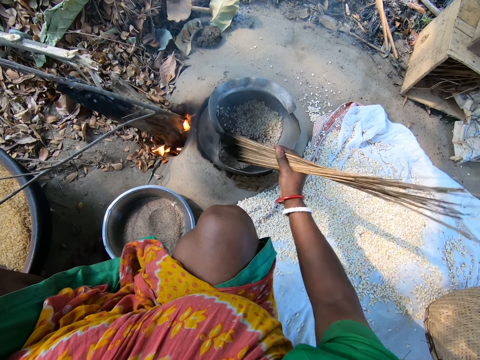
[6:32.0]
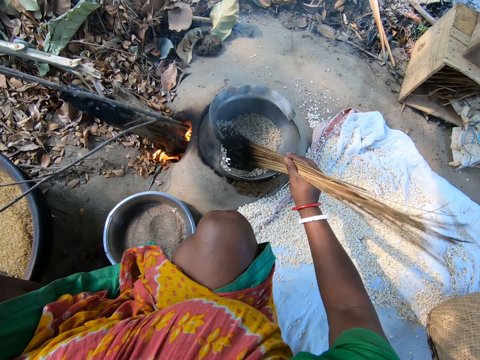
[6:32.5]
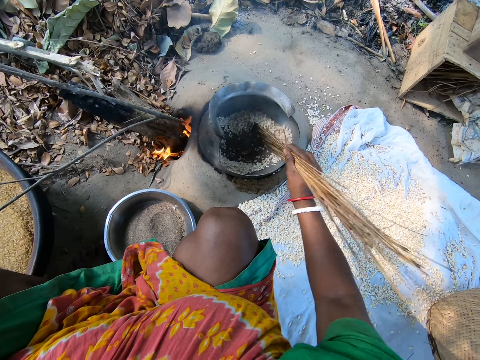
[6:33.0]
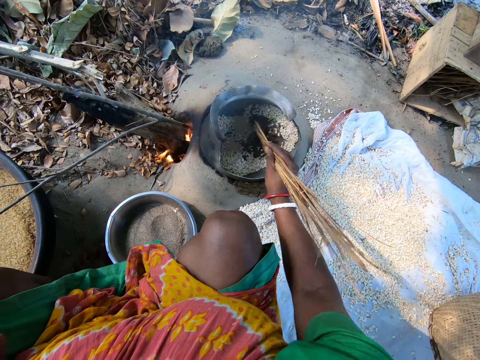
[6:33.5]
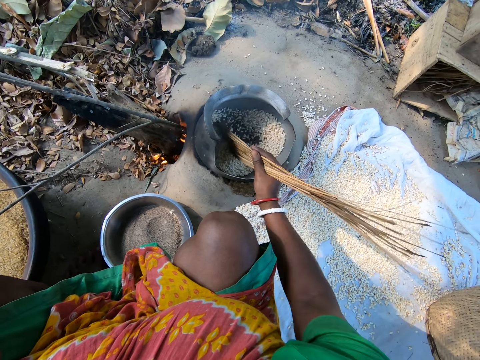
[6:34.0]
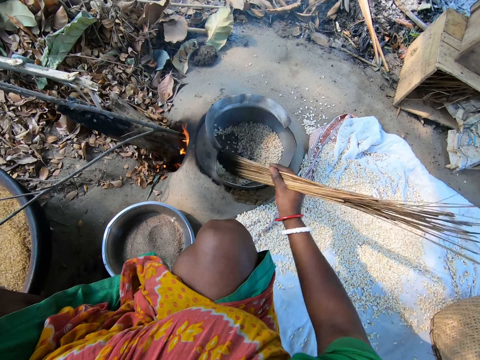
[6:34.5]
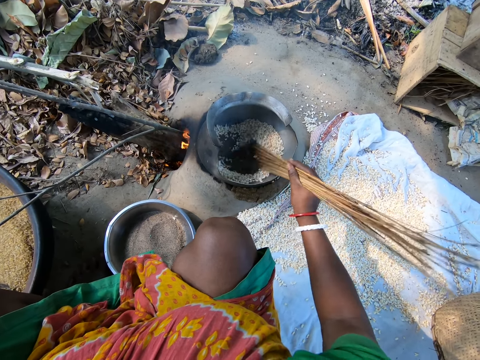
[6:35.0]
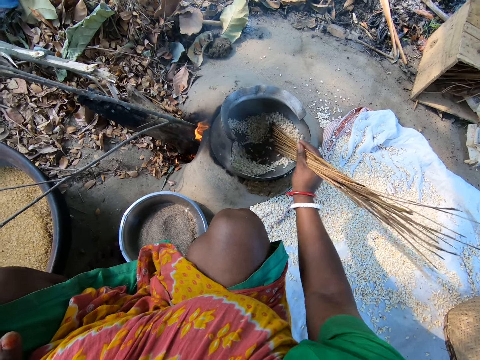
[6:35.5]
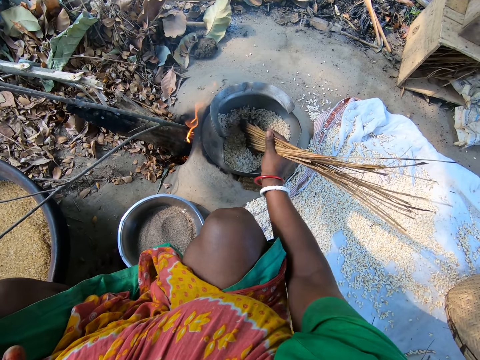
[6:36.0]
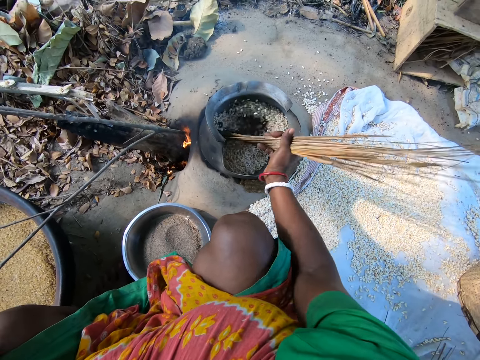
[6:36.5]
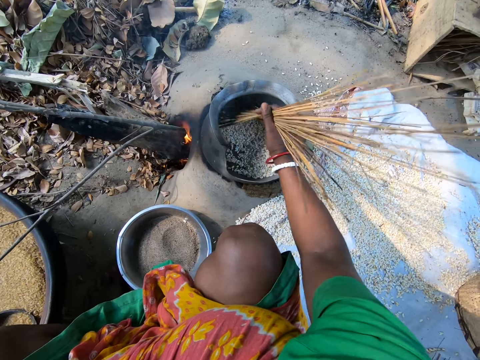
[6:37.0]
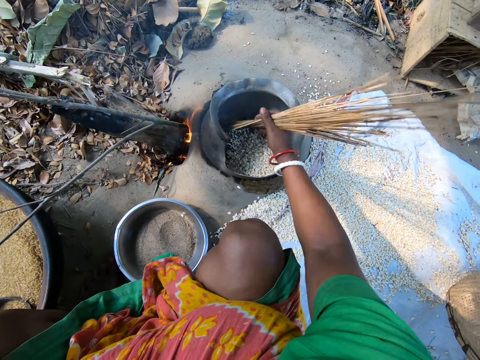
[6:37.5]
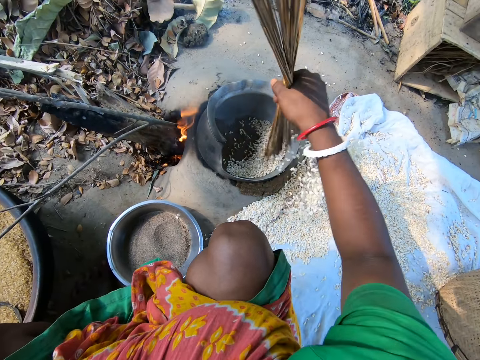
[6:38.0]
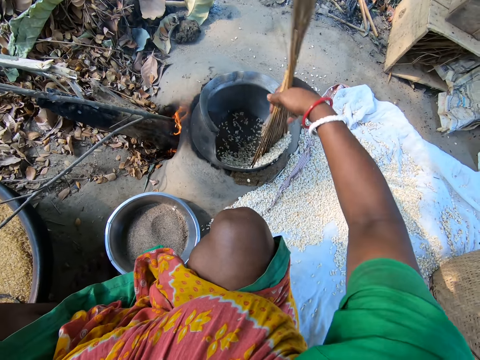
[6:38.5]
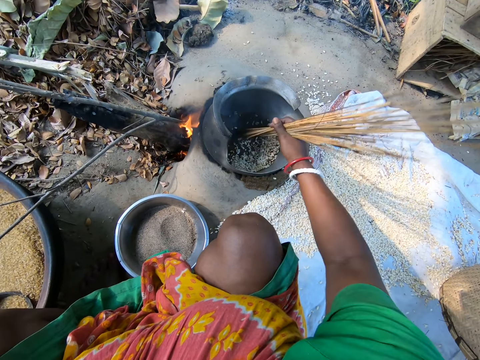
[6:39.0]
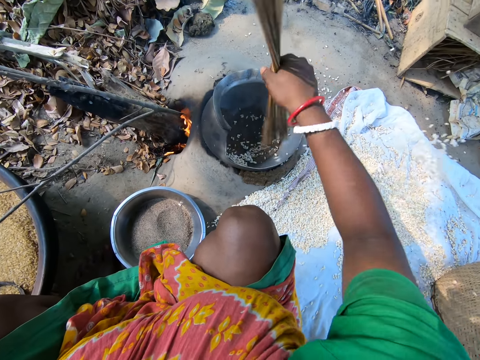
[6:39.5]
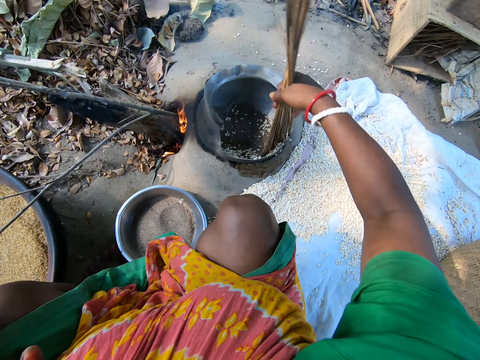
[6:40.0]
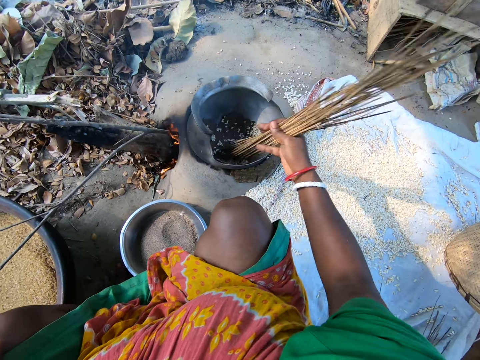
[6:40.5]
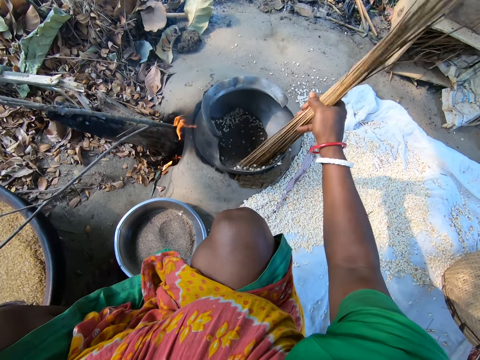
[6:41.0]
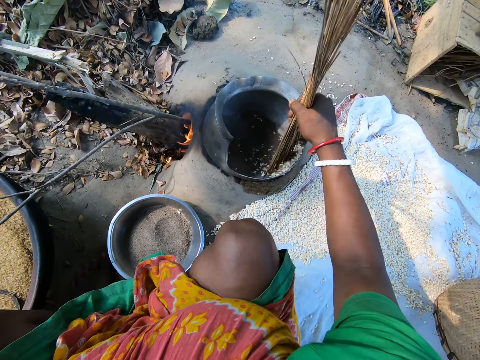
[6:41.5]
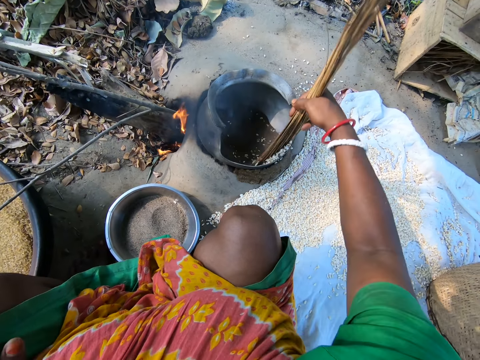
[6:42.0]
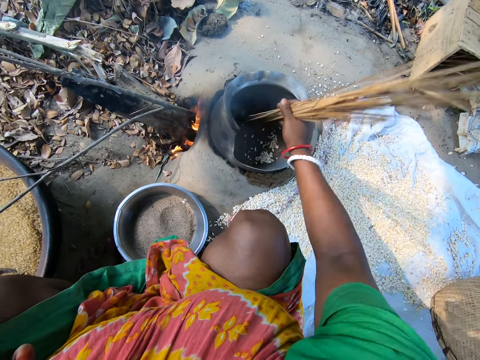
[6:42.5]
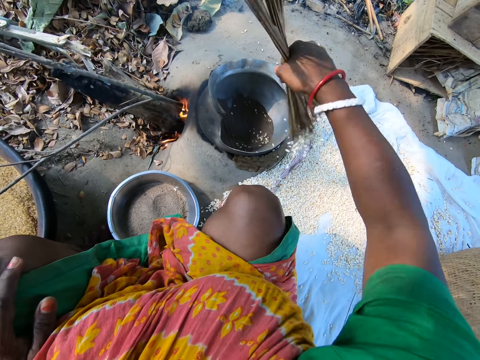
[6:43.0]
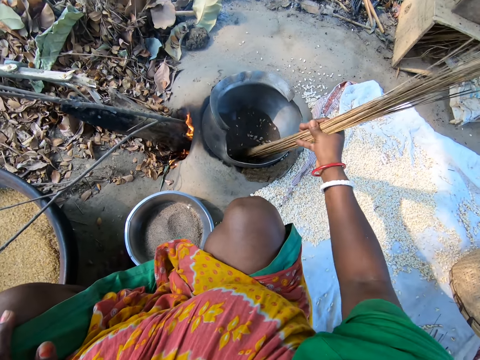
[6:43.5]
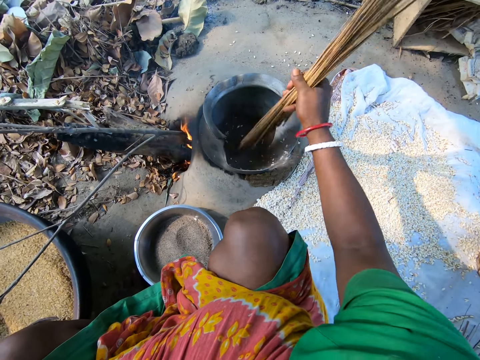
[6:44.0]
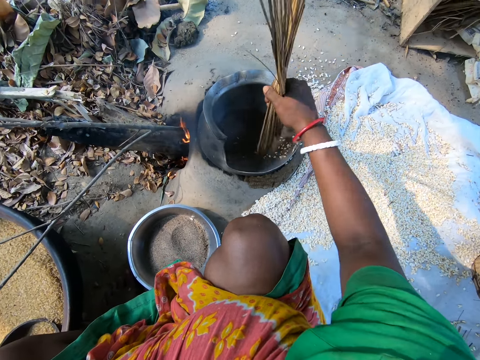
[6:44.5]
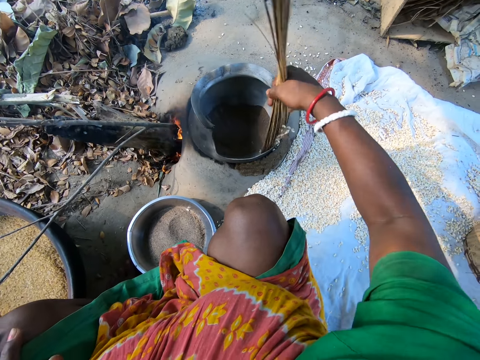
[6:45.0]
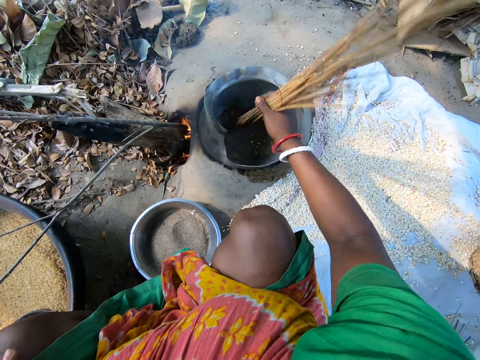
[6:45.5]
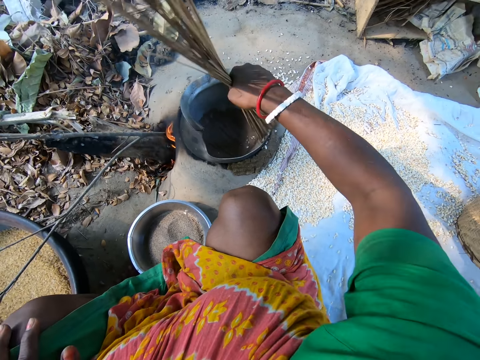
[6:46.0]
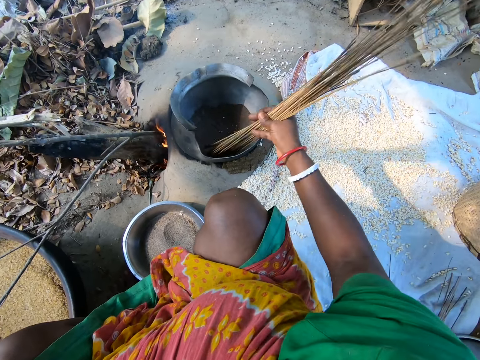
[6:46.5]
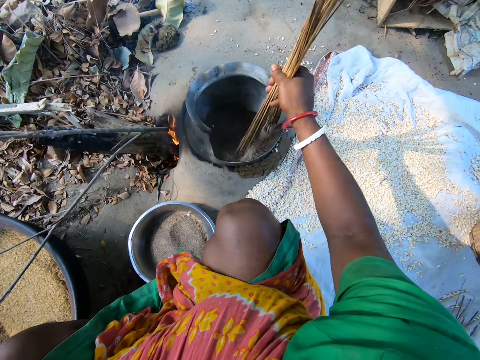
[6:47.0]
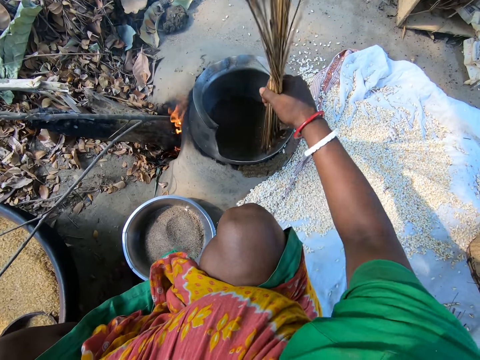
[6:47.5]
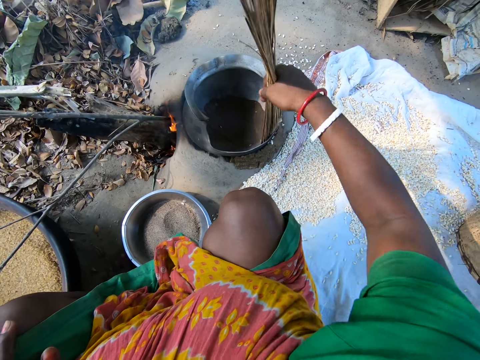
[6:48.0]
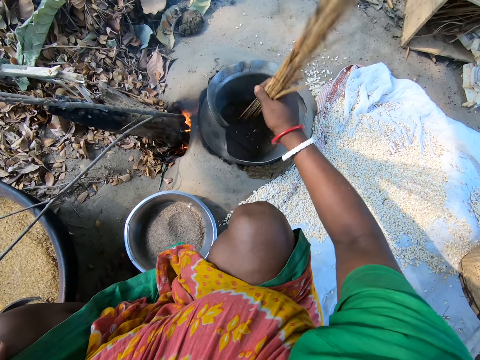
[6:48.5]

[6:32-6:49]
The camera wearer removes grain in a pot. They pour popcorns on a piece of cloth on the ground. They roast the popcorns in the pot. They pour the popcorns on the piece of cloth on the ground. They roast the popcorns in the pot. They pour the popcorns on the piece of cloth on the ground.

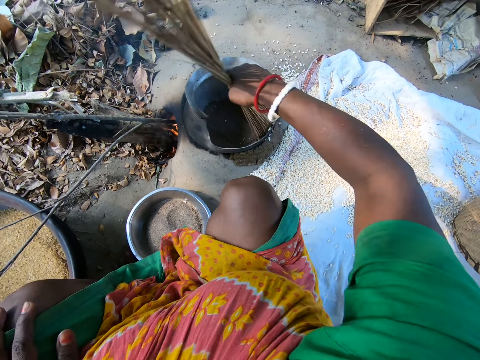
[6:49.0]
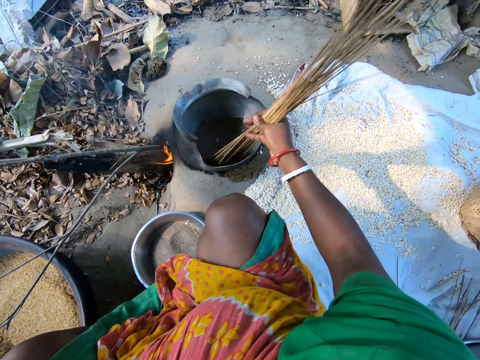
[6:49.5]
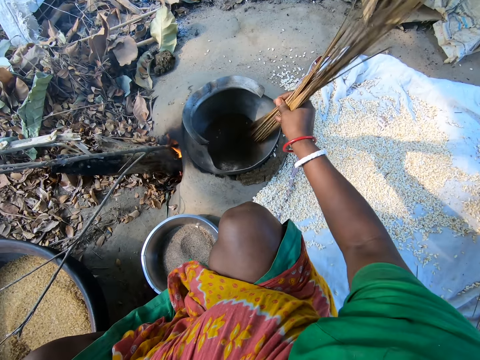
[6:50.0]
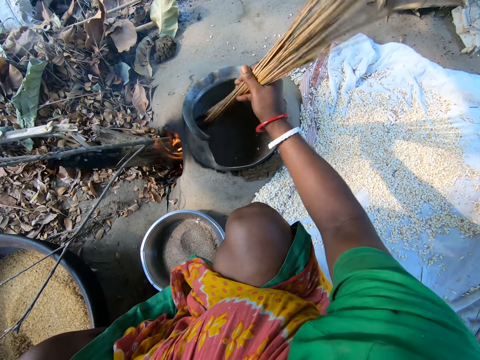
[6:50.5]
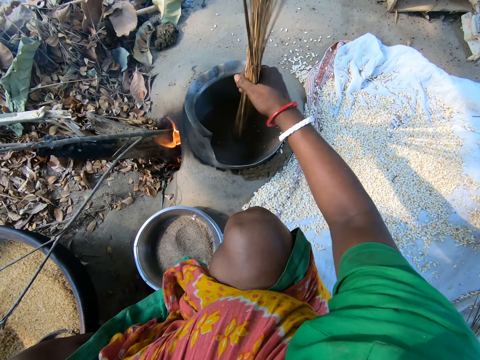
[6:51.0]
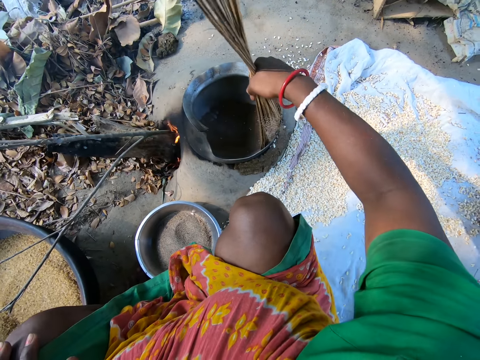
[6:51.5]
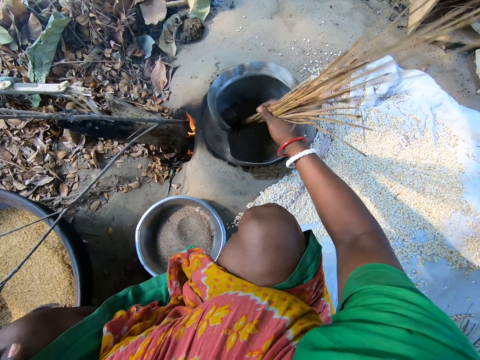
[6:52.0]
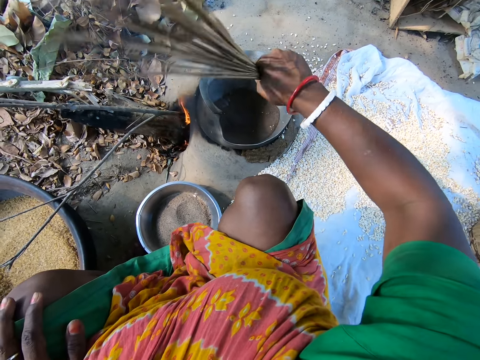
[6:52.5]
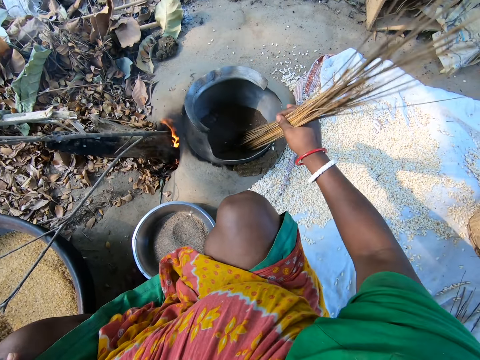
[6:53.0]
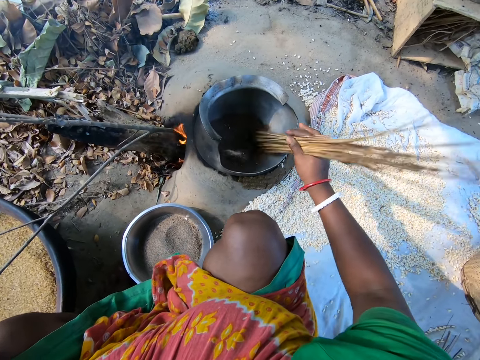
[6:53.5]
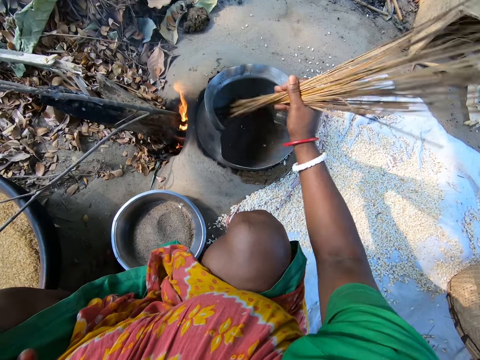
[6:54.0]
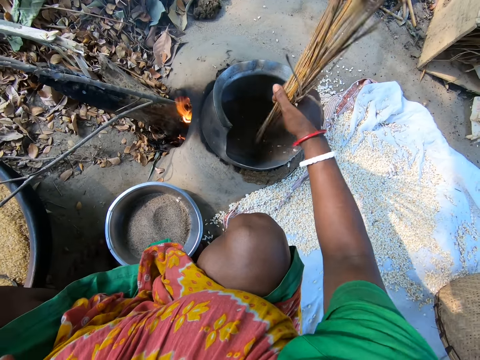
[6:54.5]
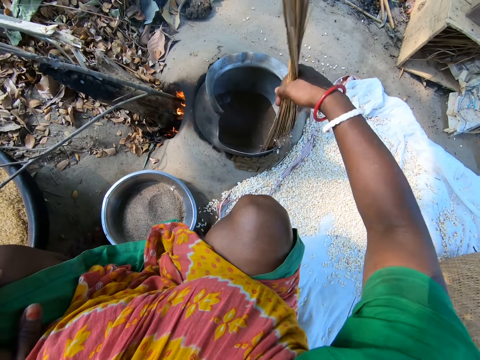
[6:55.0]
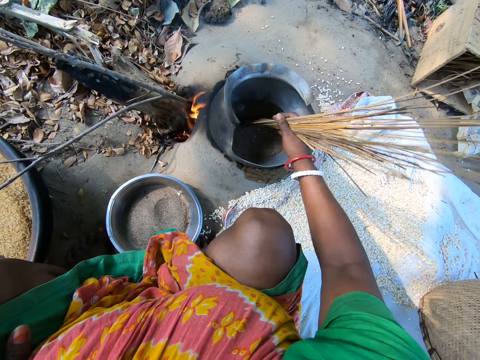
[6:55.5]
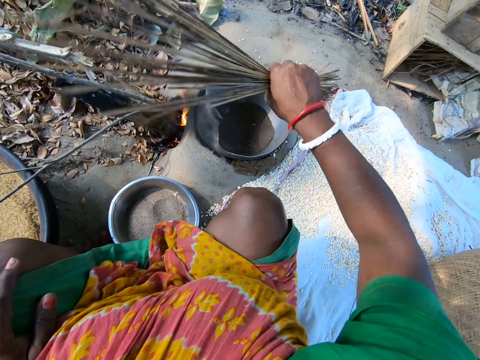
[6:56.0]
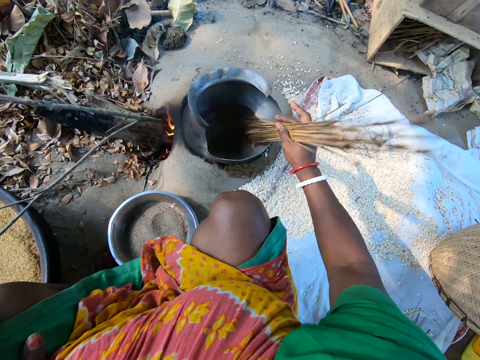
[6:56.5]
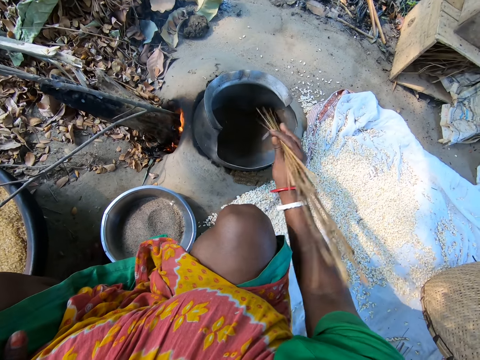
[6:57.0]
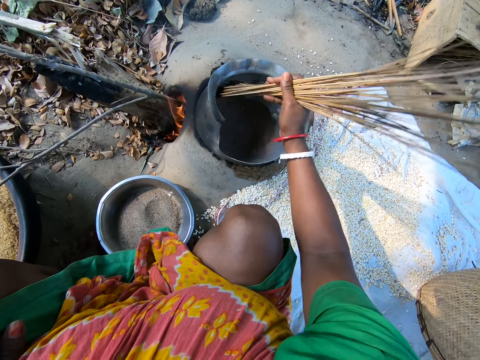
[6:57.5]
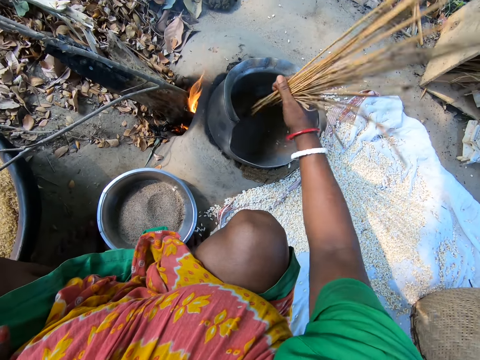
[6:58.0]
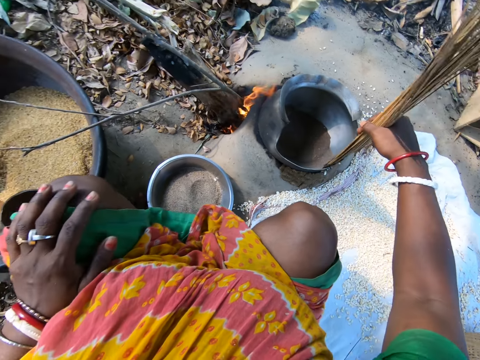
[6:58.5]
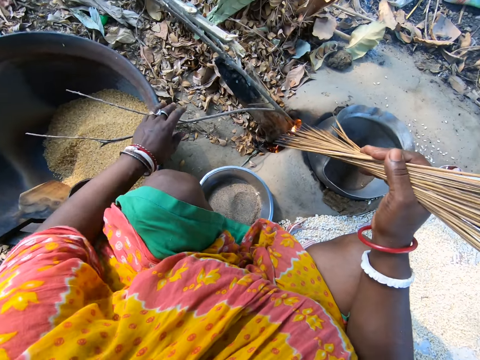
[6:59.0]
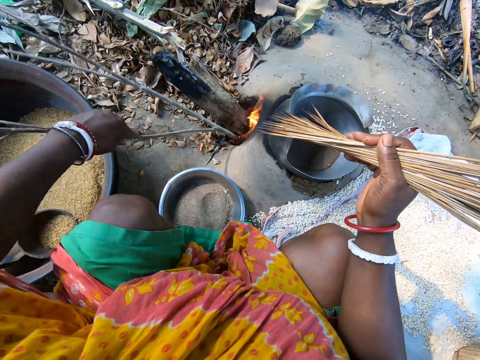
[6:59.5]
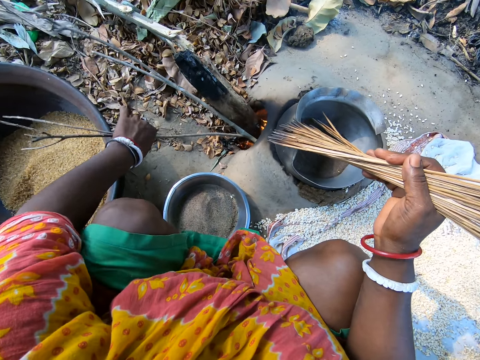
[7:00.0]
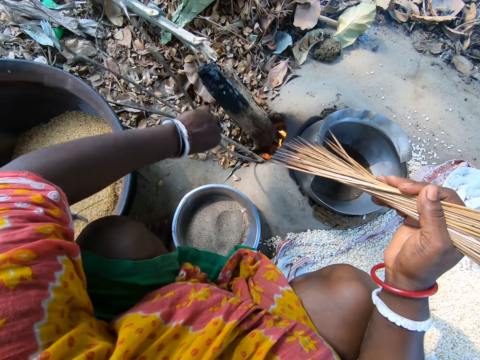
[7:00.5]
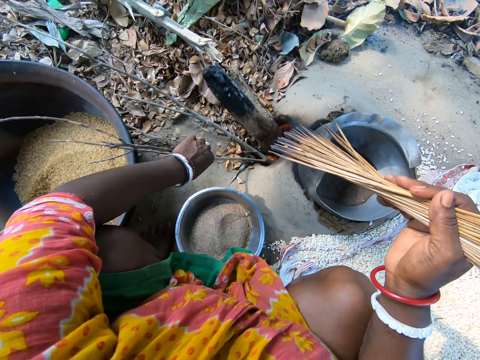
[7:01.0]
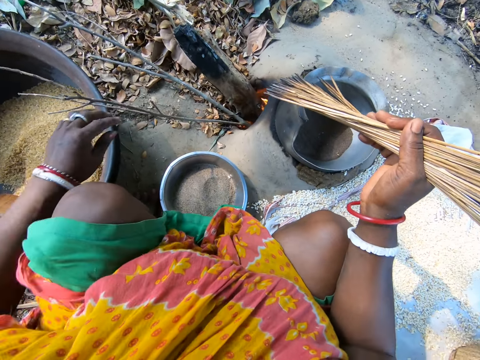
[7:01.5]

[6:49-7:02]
The camera wearer roasts popcorns in a pot. They pour the popcorns on a piece of cloth on the ground. They roast the popcorns in the pot. They pour the popcorns on the piece of cloth on the ground. They roast the popcorns in the pot. They pour the popcorns on the piece of cloth on the ground. They adjust wood in the fire. They push firewood in the fire.
